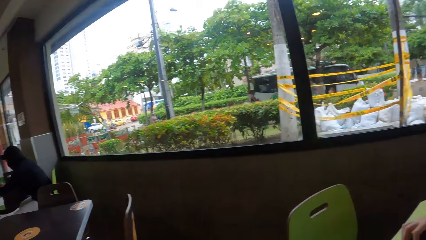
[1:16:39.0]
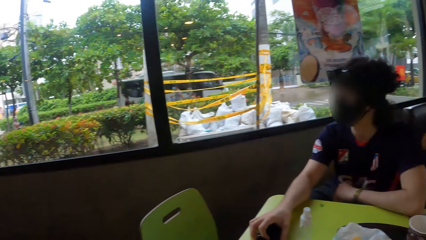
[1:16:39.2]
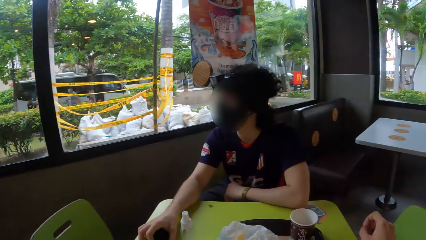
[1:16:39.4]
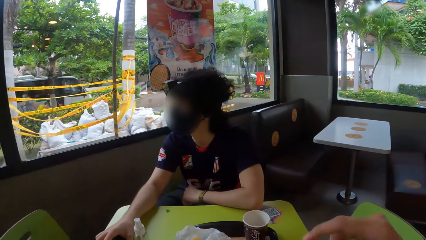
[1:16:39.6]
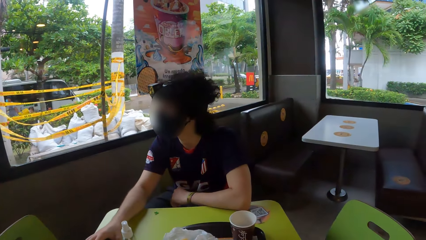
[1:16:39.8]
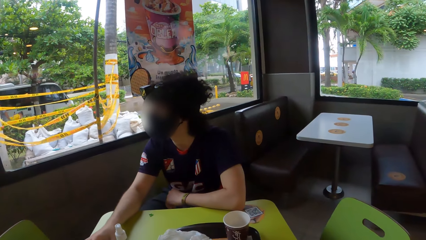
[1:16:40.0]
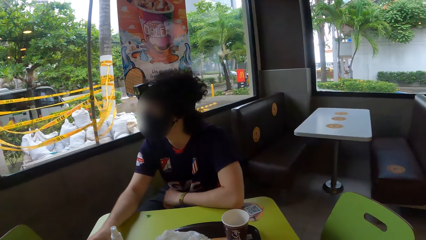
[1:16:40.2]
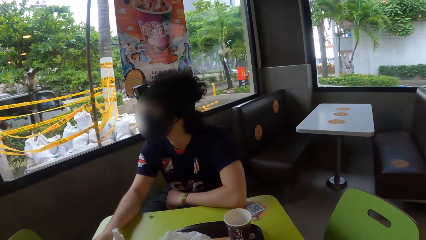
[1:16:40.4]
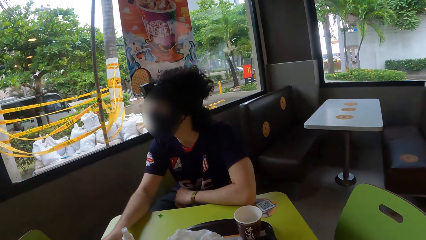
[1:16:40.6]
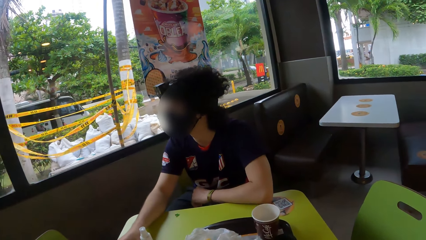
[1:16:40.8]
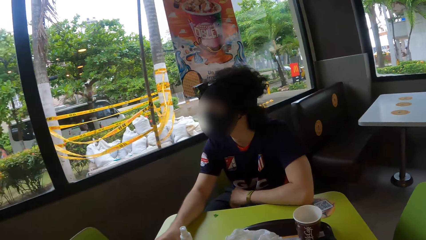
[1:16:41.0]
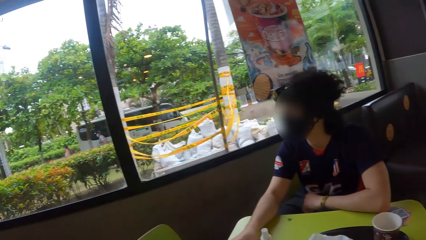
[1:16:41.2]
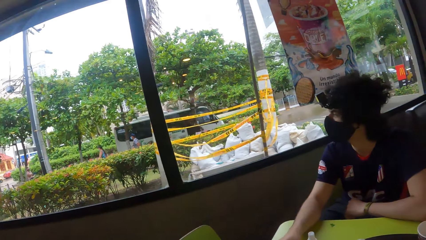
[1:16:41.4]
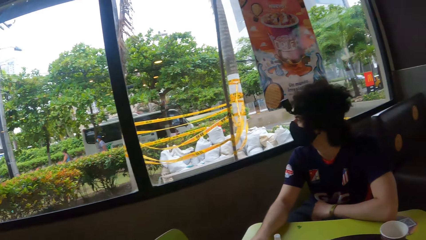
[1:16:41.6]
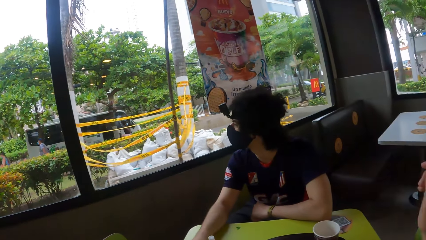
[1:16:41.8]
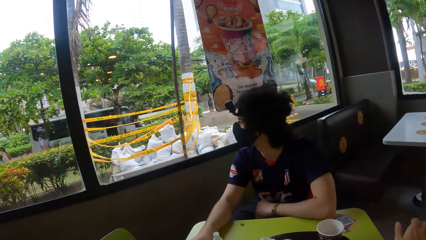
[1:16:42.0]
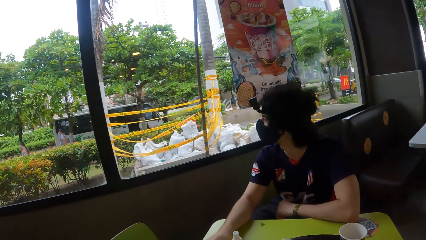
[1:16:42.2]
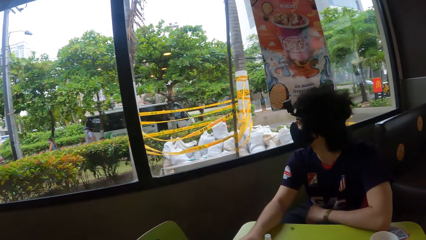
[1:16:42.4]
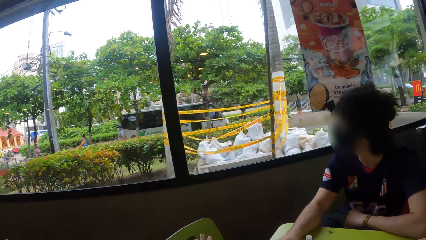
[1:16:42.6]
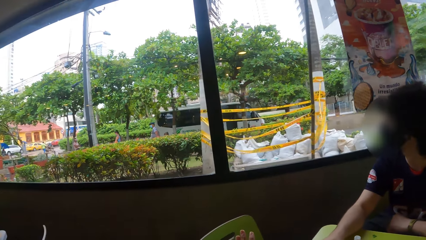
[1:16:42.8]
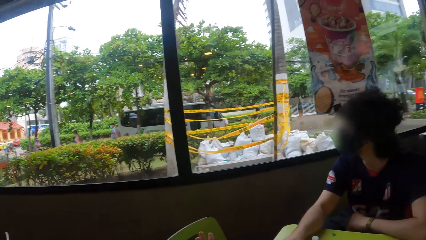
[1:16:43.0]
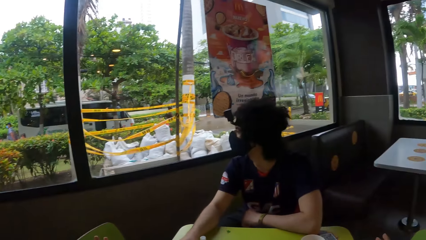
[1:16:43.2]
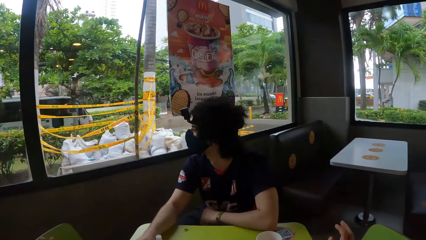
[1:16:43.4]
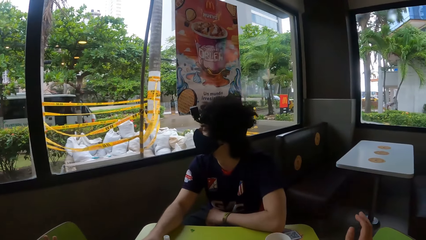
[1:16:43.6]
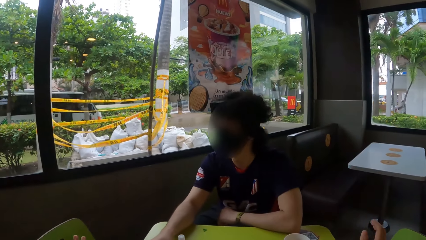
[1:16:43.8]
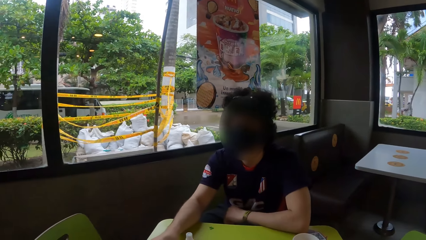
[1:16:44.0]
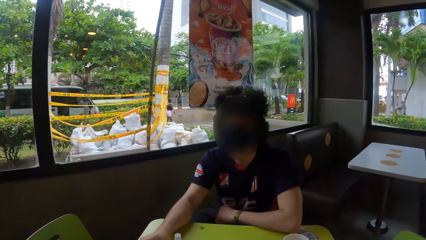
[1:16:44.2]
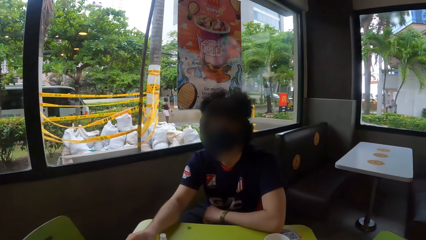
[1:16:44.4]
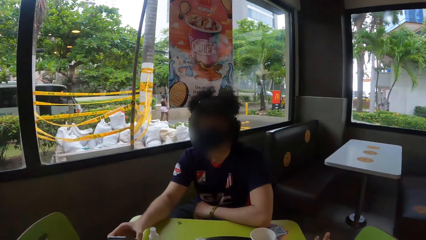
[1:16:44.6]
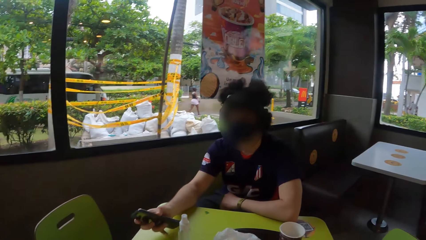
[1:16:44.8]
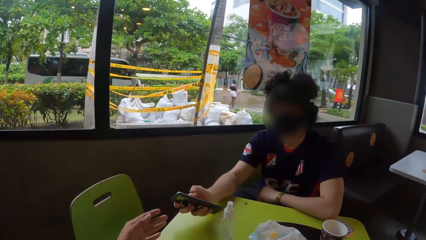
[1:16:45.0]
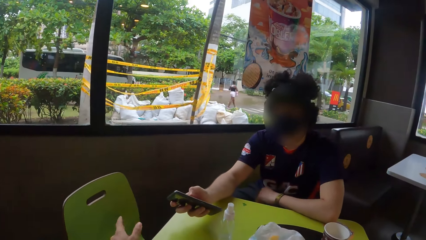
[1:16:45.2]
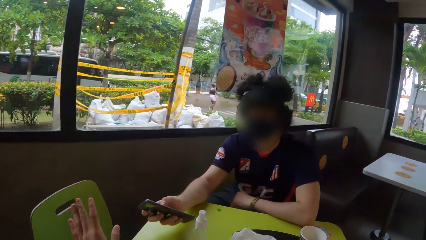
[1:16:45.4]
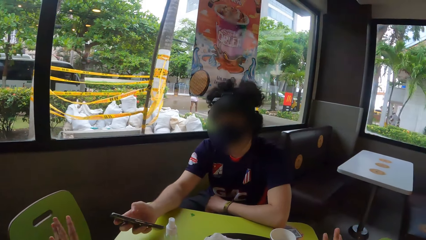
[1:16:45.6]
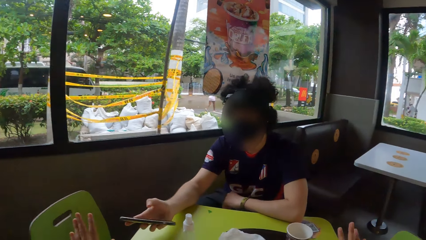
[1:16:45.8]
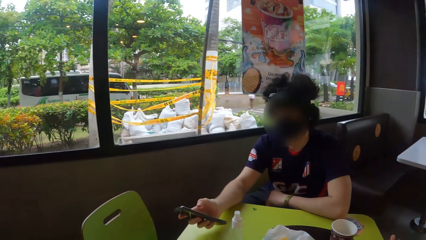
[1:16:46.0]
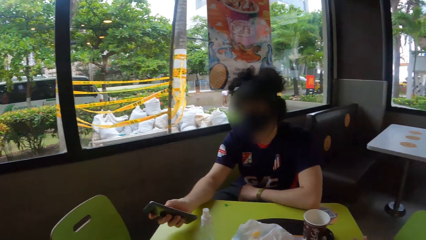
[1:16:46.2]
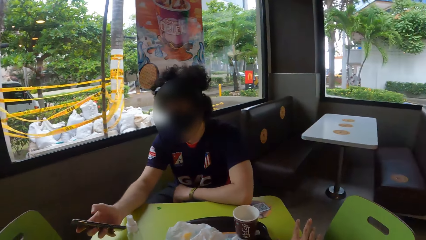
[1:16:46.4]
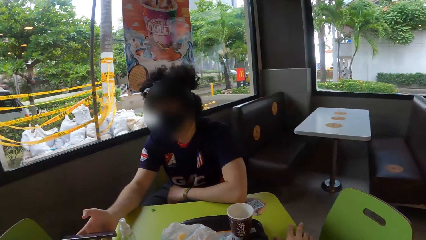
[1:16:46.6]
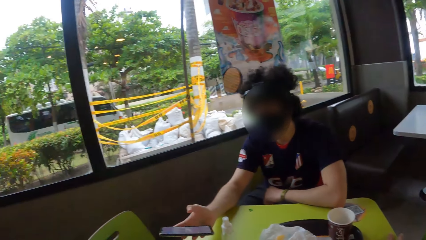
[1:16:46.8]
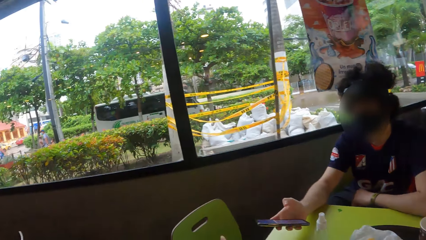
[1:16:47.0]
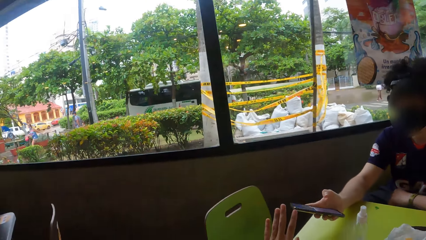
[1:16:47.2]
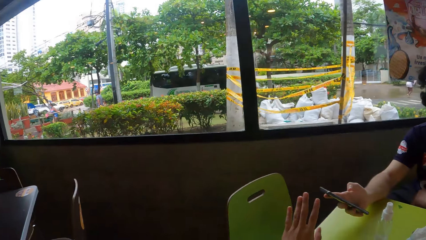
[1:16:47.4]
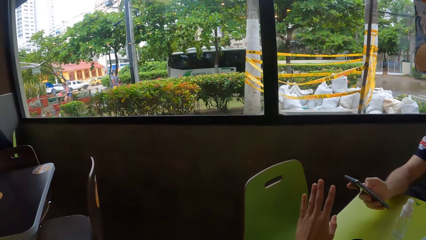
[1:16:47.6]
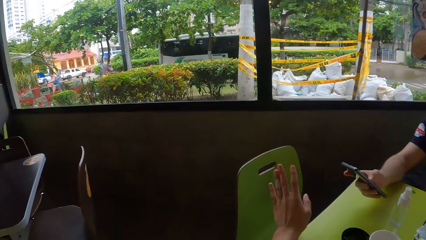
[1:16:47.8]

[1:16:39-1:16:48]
The camera wearer lifts up the hand. A man holds the phone on the table. The camera wearer lifts up the hand. The man holds the phone on the table.

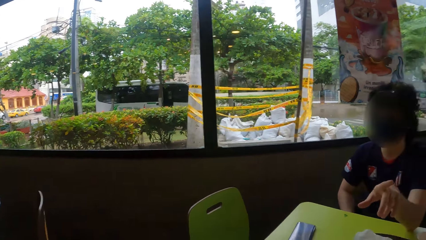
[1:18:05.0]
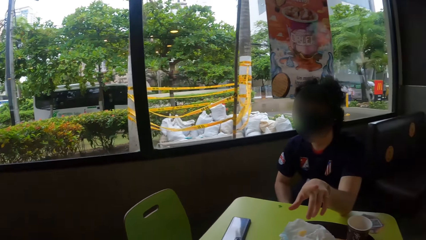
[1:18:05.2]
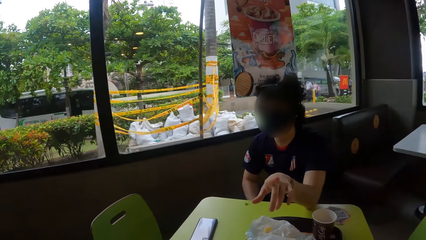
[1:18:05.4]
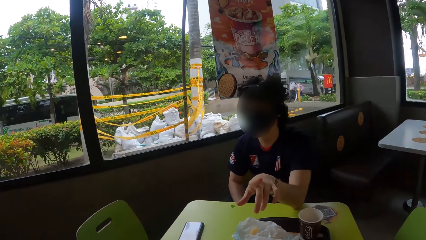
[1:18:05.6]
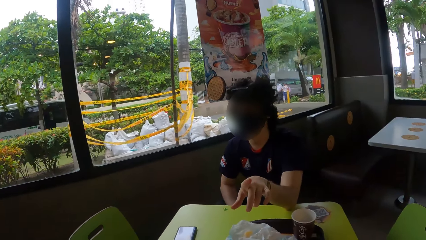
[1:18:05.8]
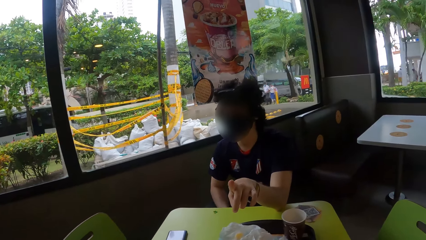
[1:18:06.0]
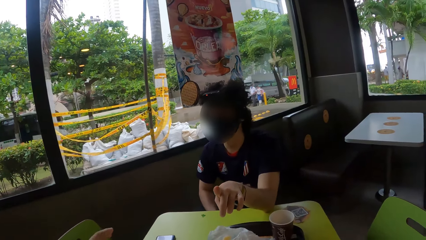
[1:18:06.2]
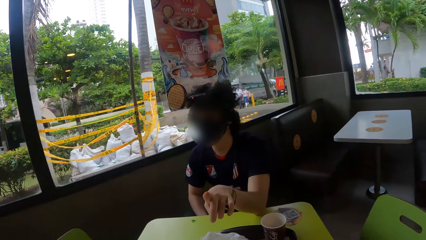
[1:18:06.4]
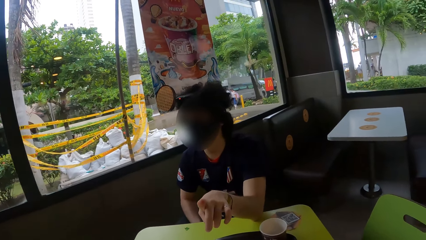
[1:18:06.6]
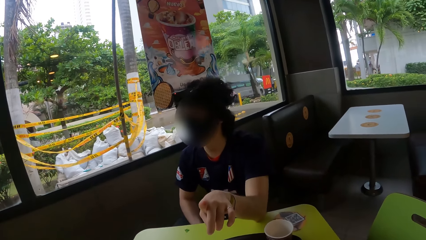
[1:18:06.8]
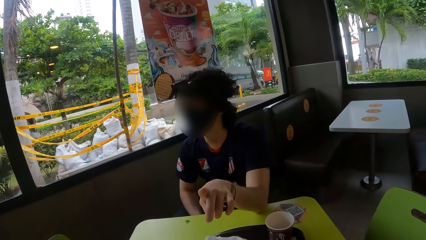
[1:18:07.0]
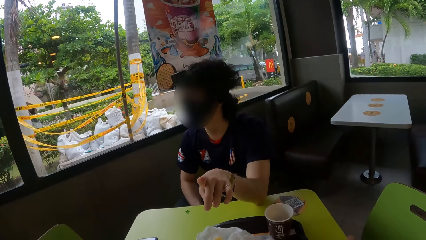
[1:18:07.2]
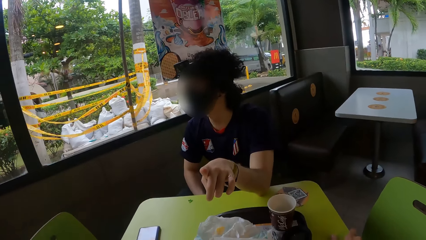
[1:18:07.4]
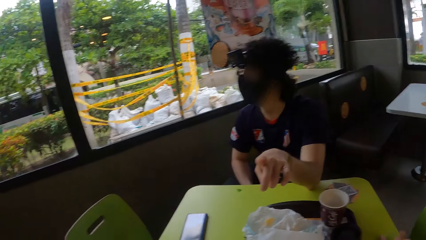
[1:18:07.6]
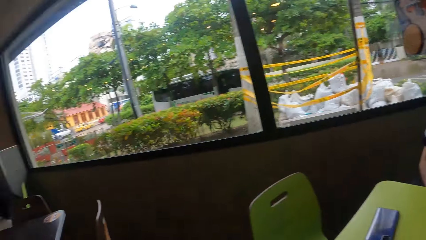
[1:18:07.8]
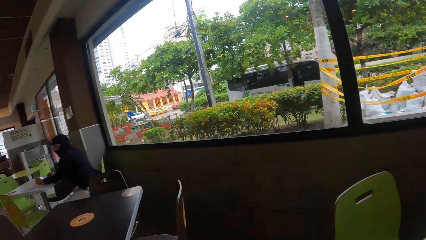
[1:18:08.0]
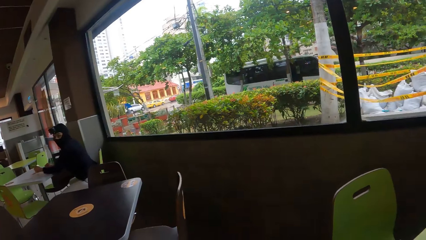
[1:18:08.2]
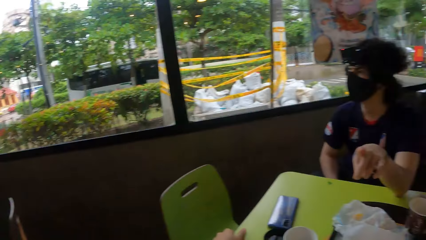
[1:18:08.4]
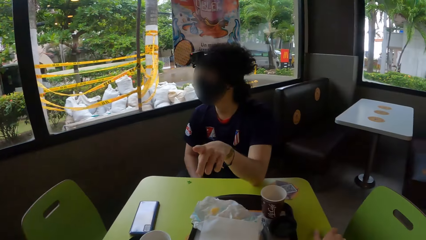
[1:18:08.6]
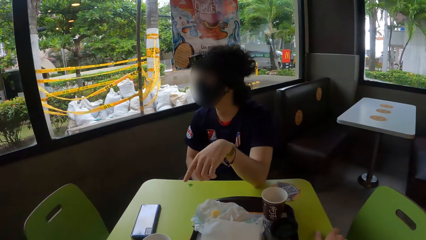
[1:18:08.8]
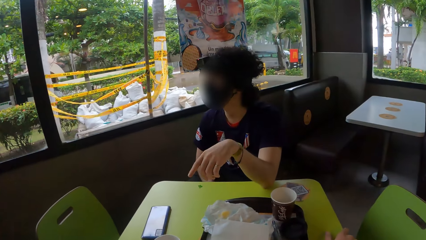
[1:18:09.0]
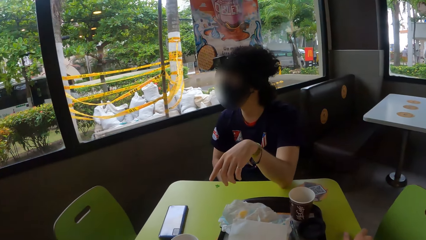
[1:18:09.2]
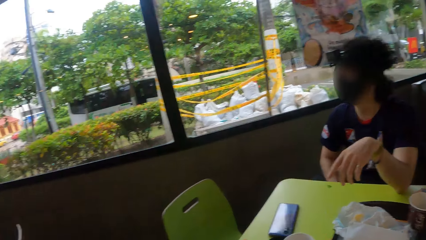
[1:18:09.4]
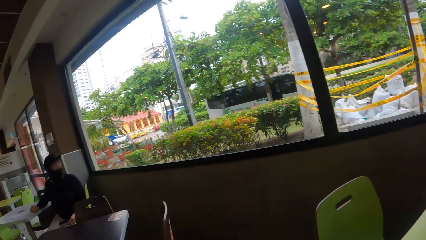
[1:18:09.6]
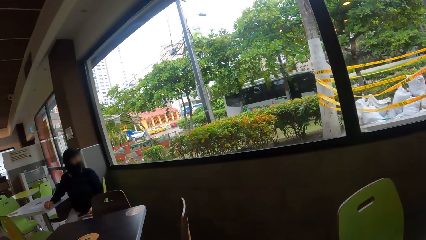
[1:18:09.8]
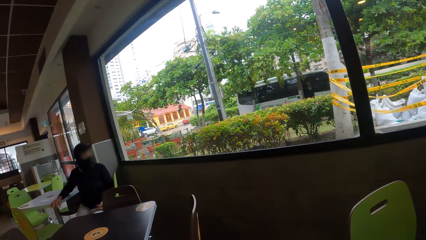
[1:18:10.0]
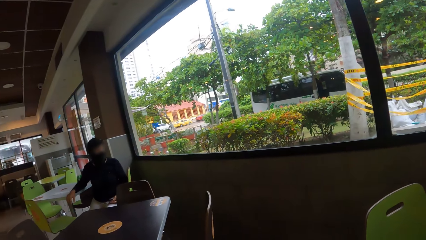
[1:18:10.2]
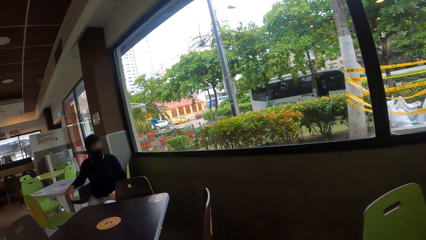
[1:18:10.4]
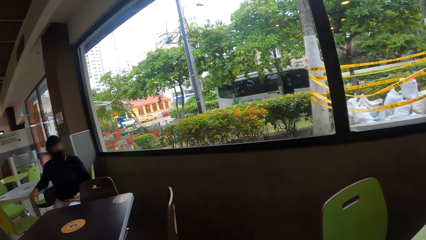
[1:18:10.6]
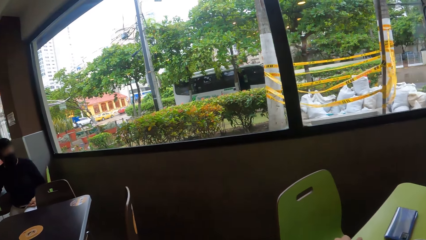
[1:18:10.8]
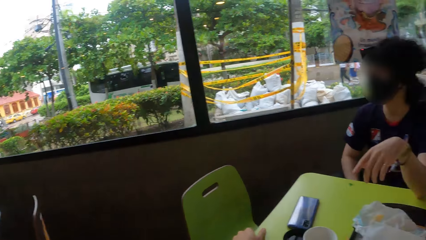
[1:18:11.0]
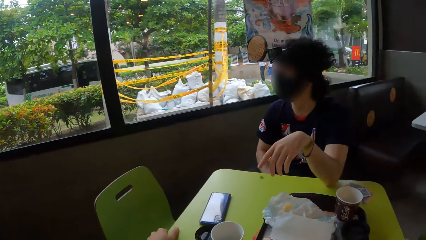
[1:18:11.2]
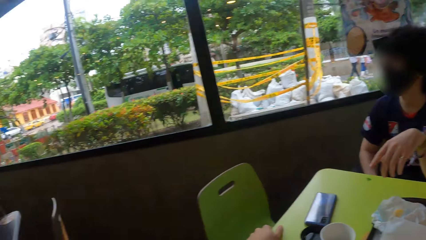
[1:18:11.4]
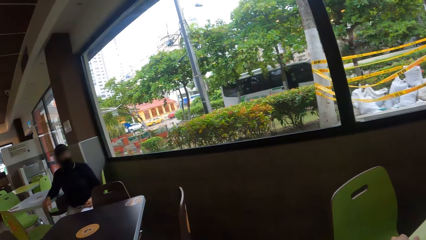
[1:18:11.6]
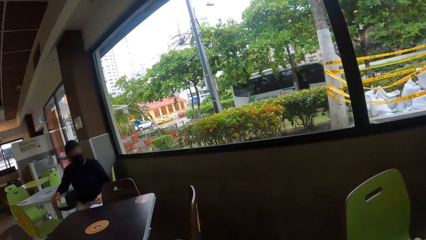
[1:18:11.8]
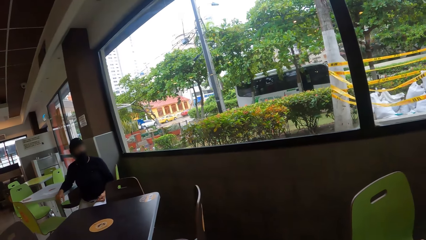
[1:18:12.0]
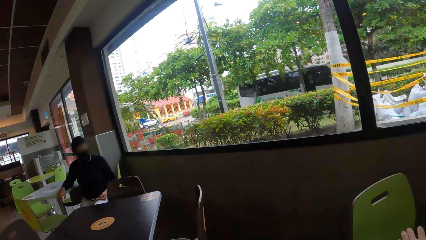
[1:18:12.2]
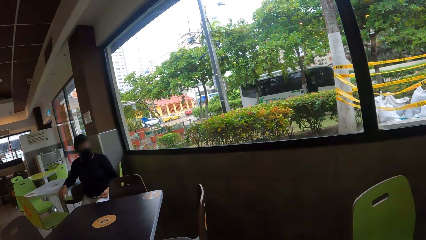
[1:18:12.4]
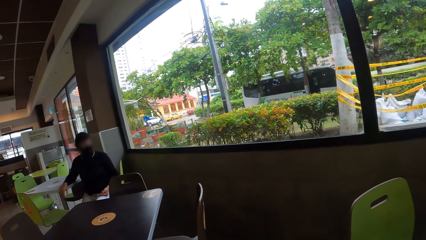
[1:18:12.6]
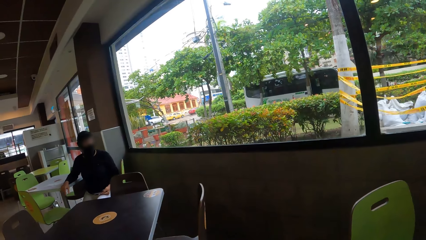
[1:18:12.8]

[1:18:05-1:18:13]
The camera wearer interacts with a person. They look around the cafeteria.
